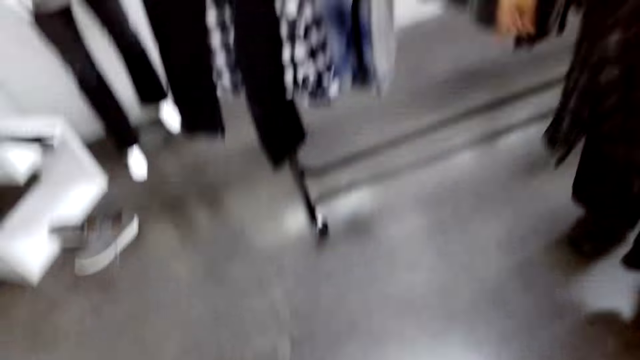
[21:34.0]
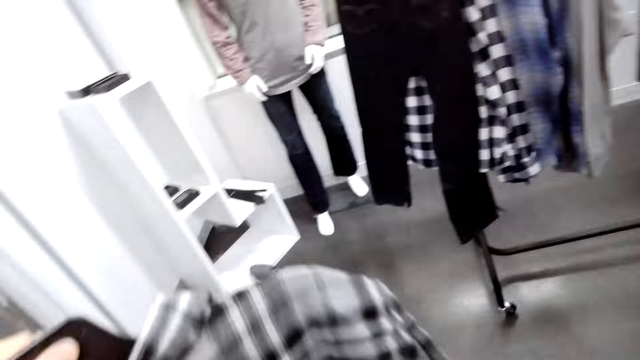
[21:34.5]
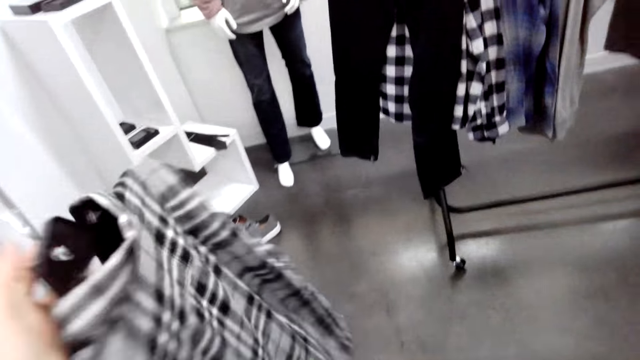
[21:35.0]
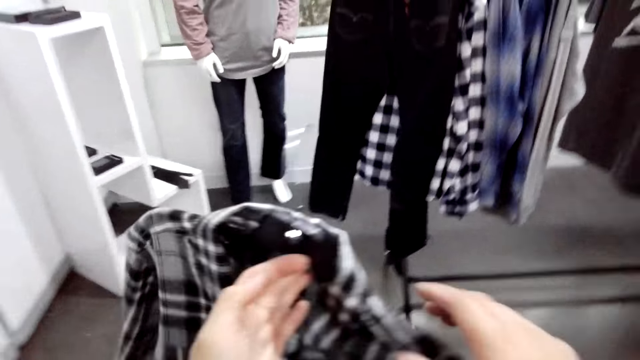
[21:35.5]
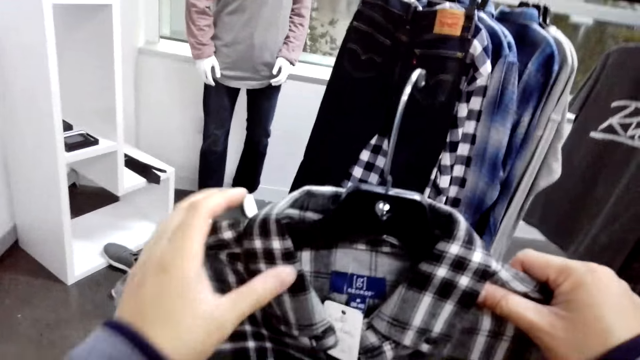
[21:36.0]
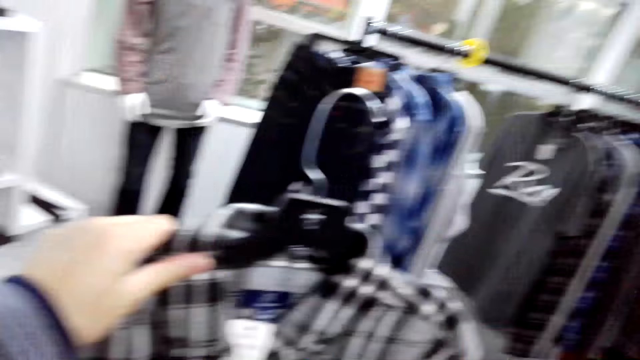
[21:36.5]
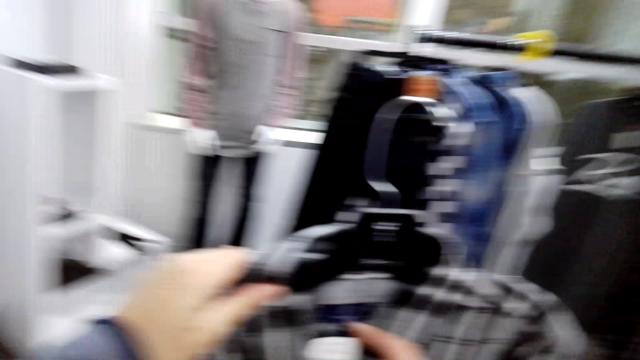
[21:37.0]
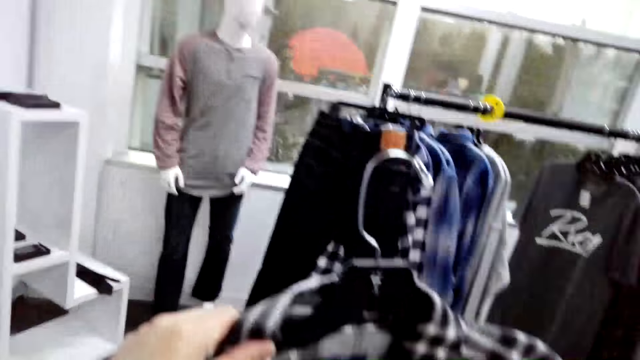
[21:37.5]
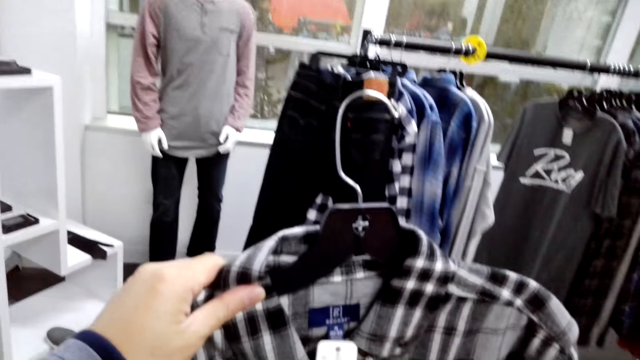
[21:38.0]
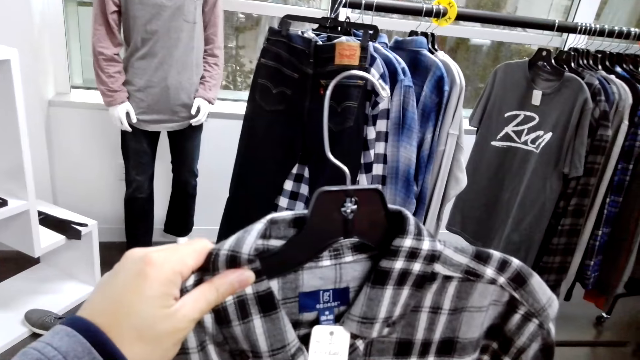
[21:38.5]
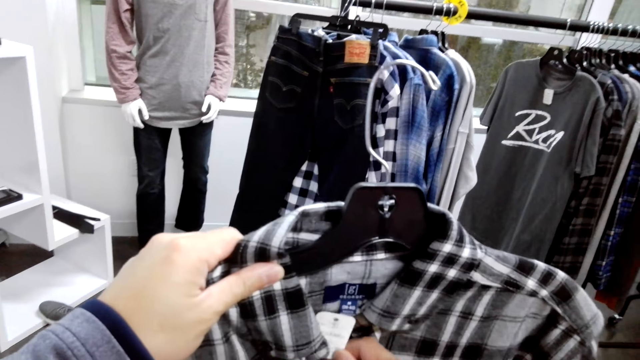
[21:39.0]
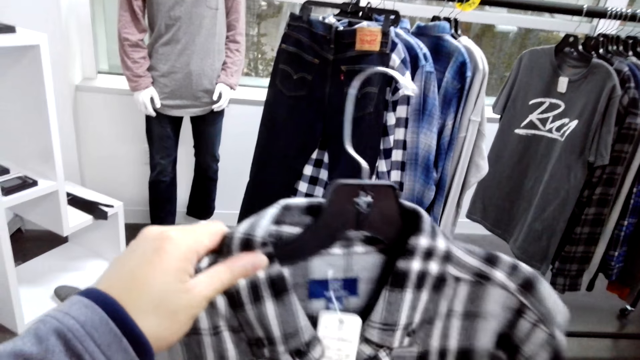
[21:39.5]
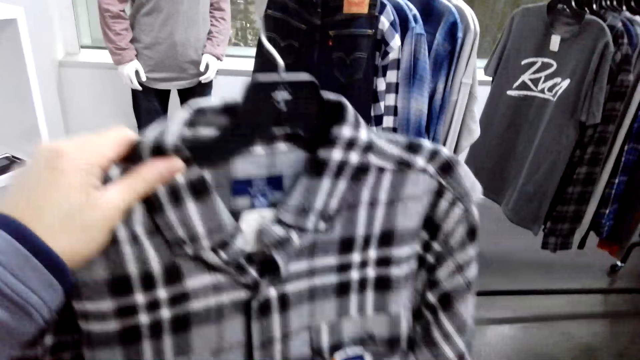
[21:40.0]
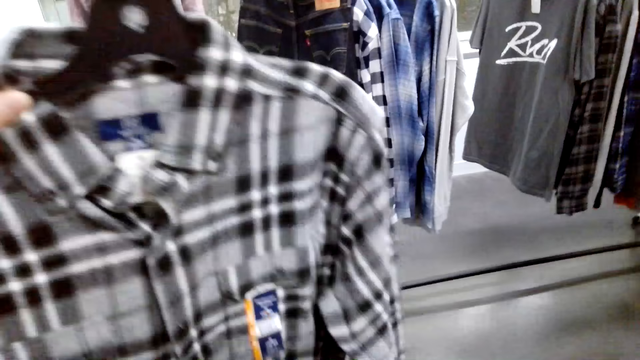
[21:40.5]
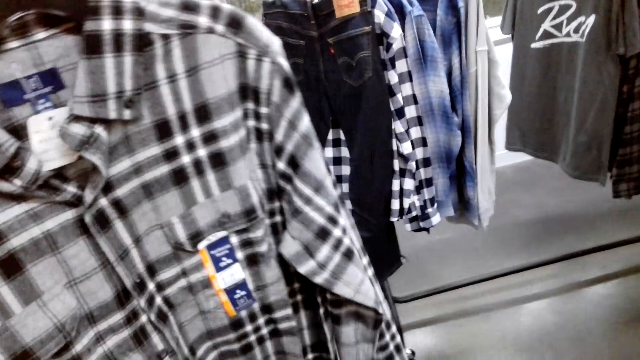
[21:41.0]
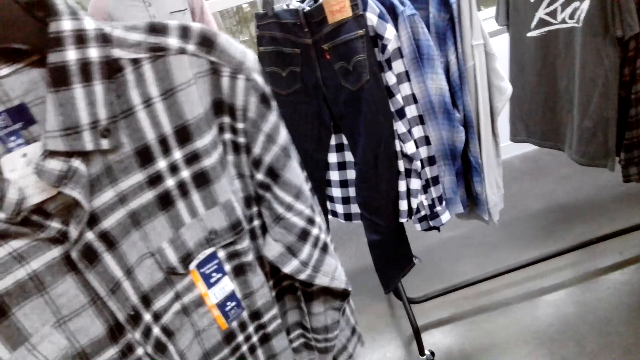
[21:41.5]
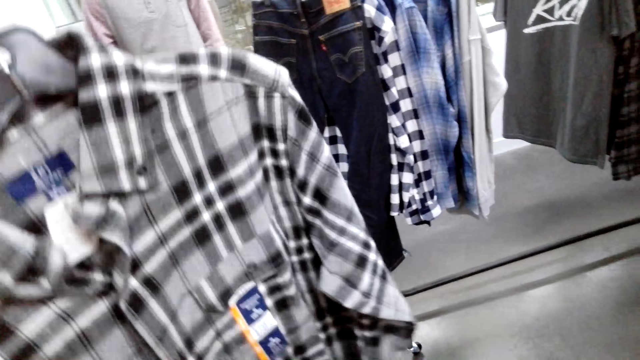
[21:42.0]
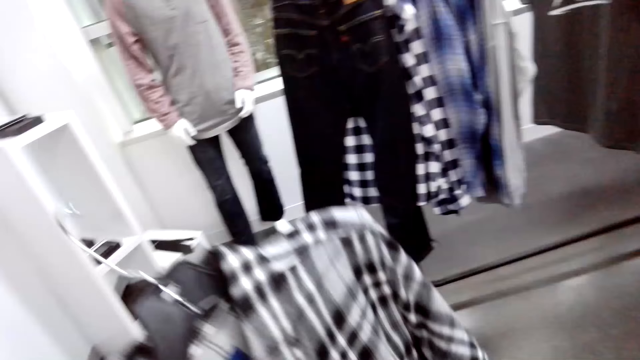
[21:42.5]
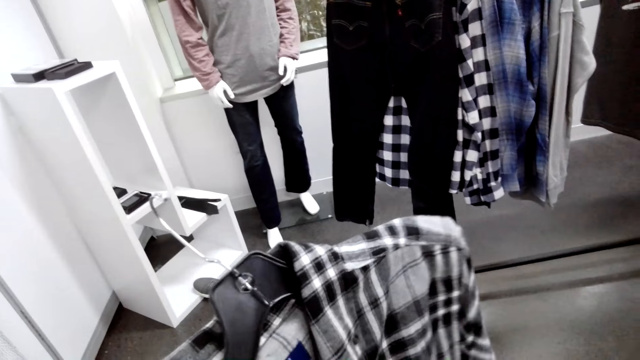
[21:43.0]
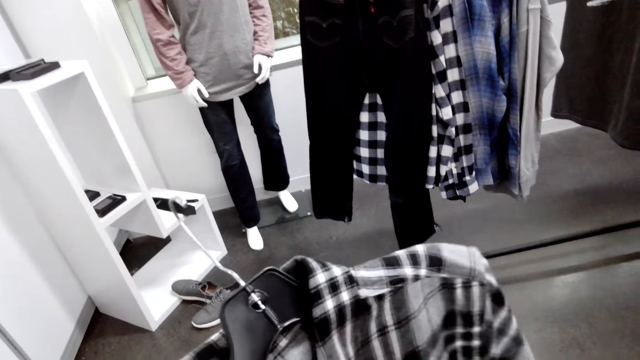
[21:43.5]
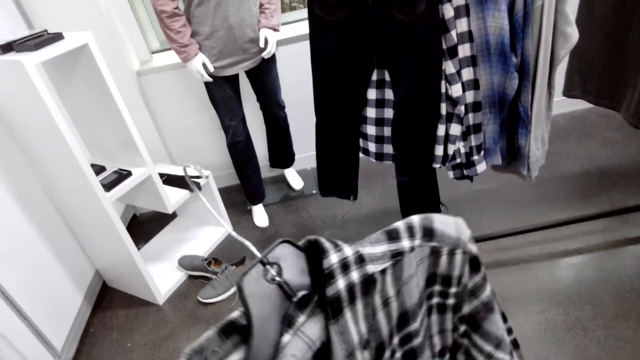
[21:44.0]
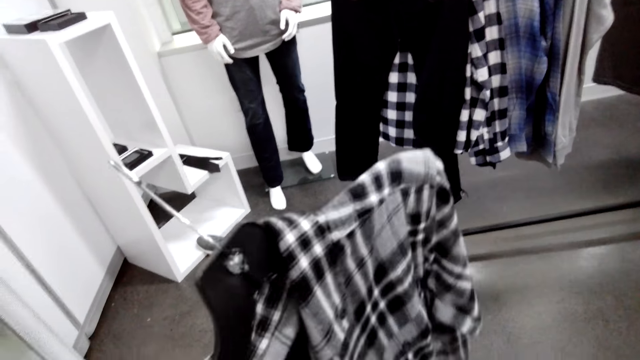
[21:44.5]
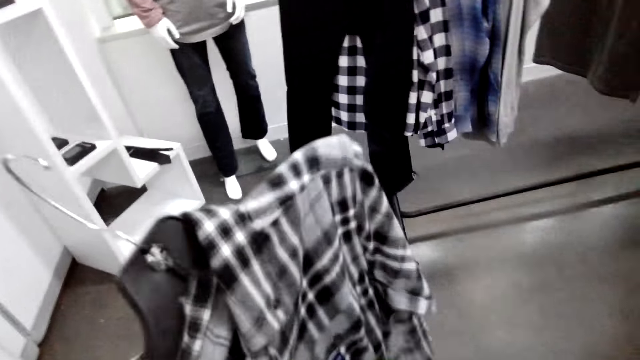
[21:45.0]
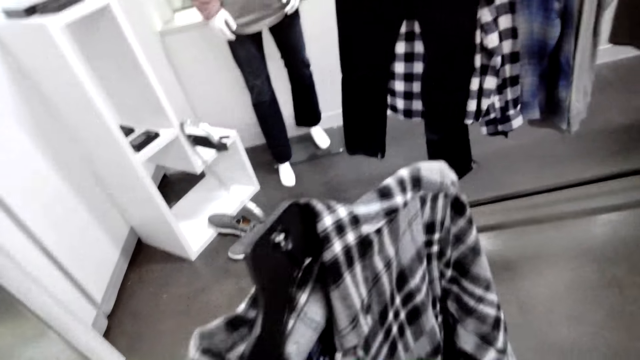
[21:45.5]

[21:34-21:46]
The camera wearer holds a shirt.

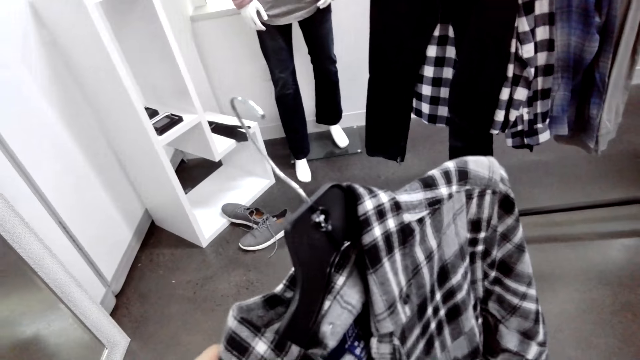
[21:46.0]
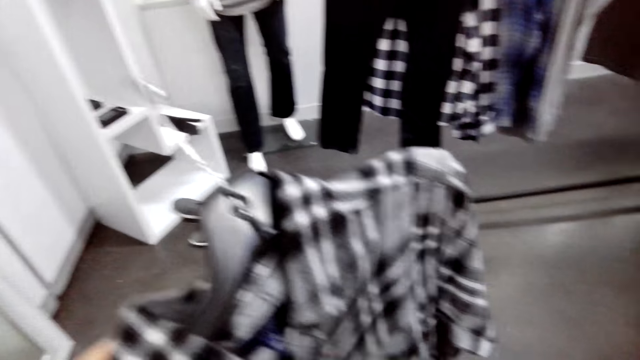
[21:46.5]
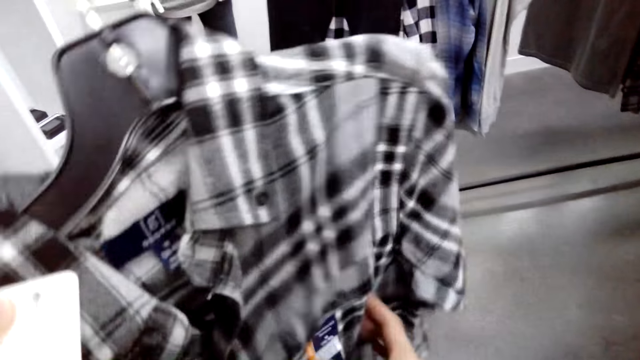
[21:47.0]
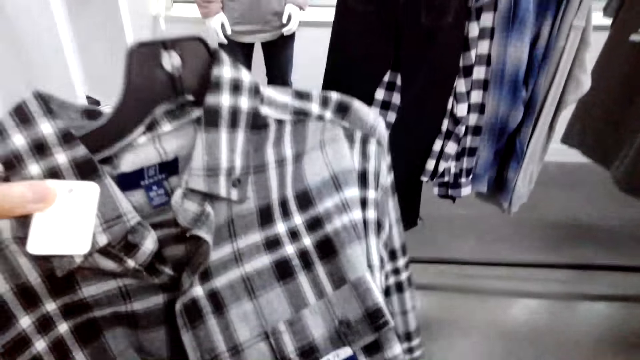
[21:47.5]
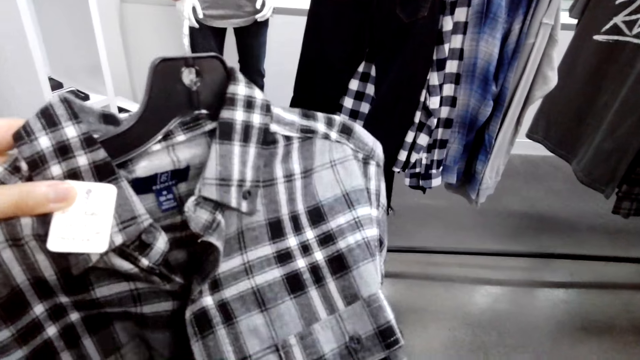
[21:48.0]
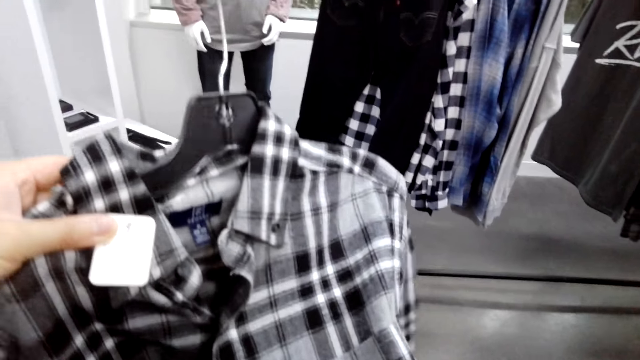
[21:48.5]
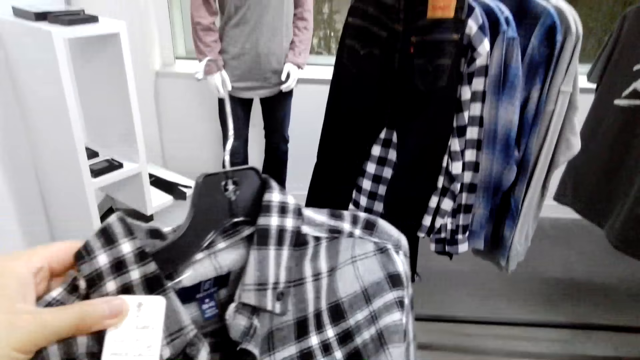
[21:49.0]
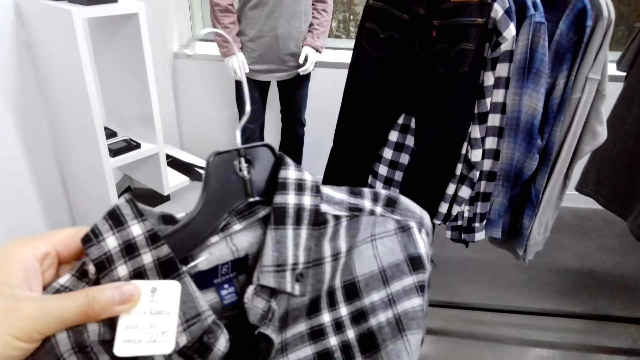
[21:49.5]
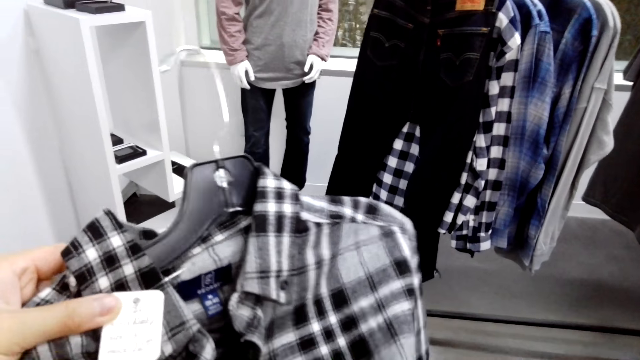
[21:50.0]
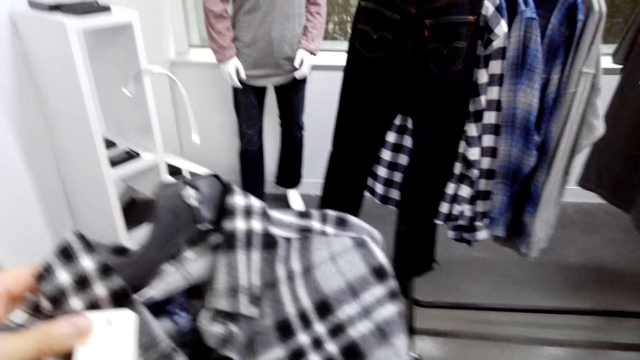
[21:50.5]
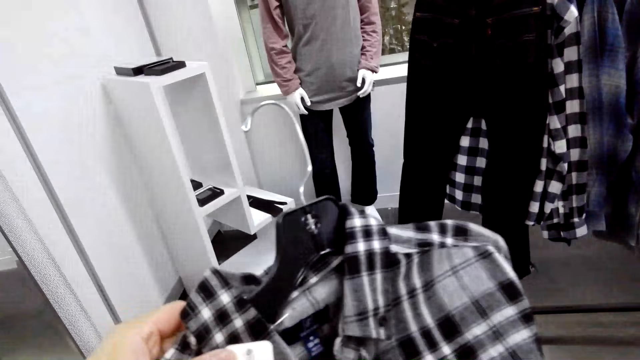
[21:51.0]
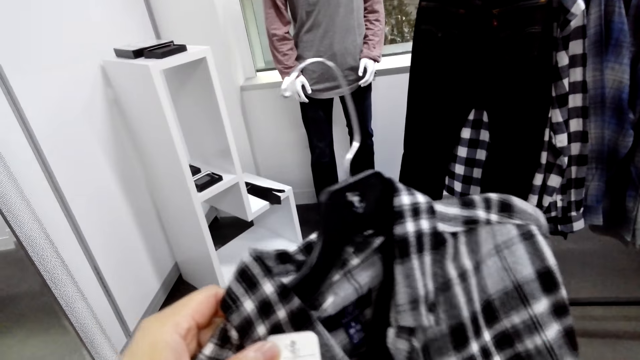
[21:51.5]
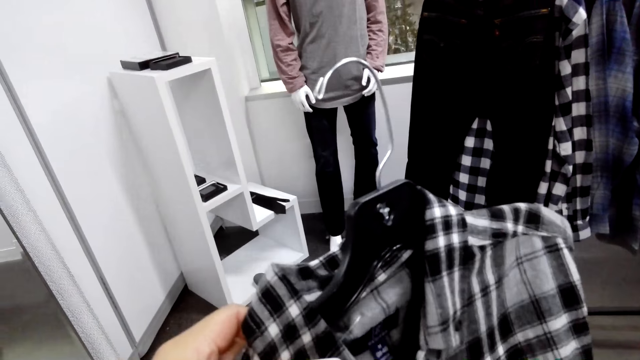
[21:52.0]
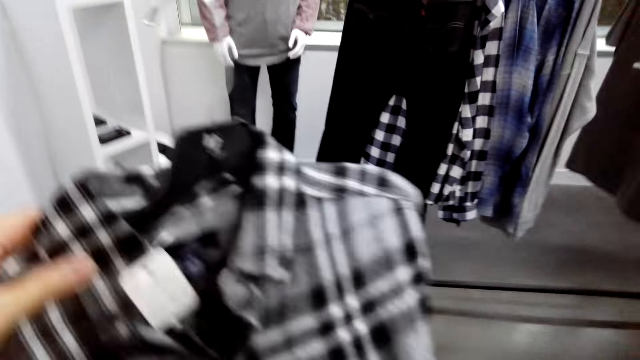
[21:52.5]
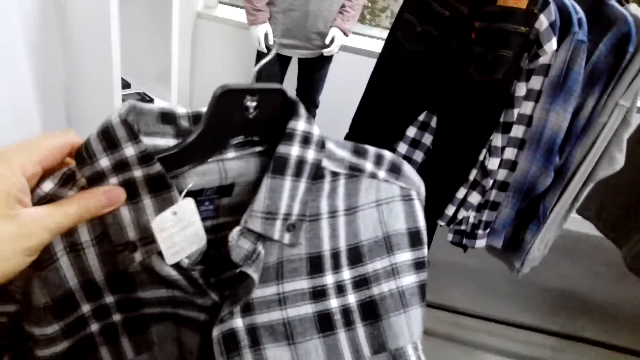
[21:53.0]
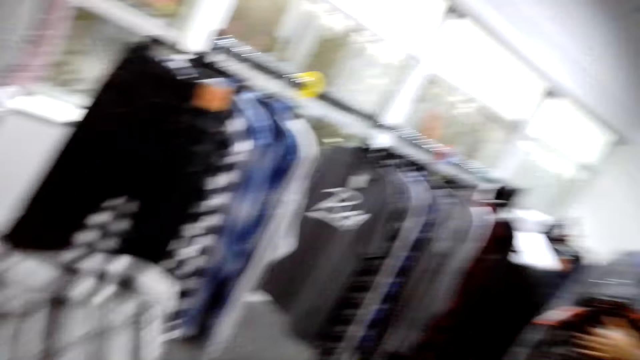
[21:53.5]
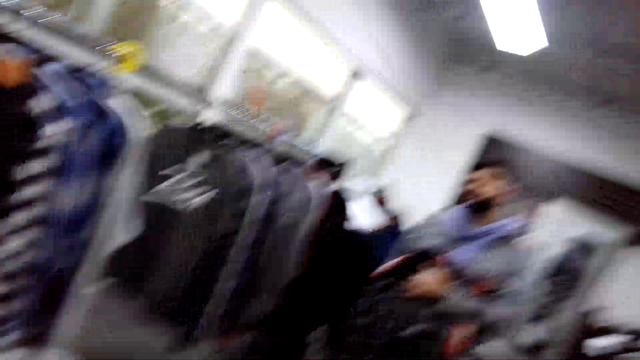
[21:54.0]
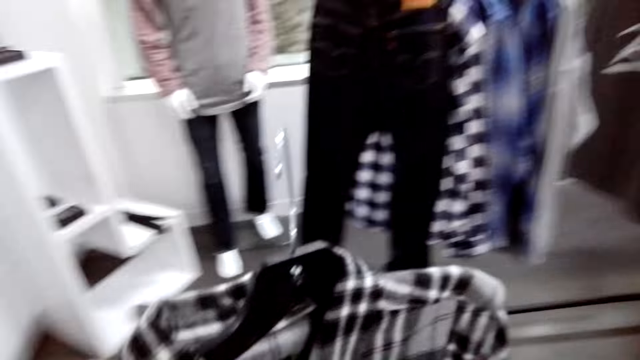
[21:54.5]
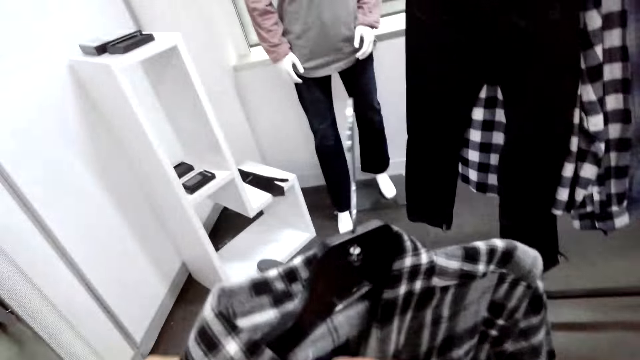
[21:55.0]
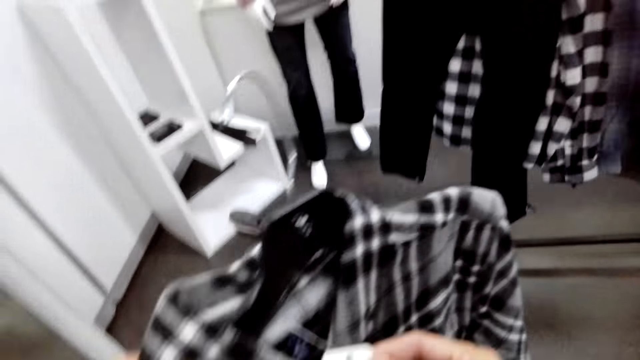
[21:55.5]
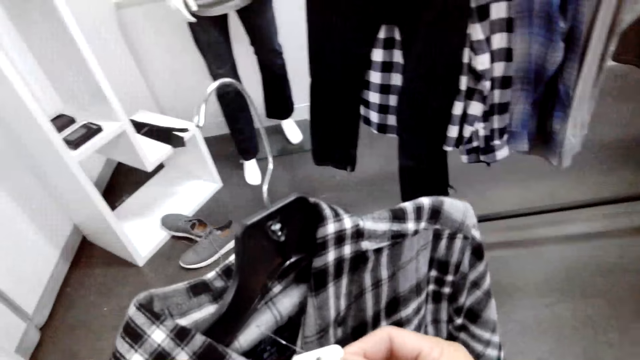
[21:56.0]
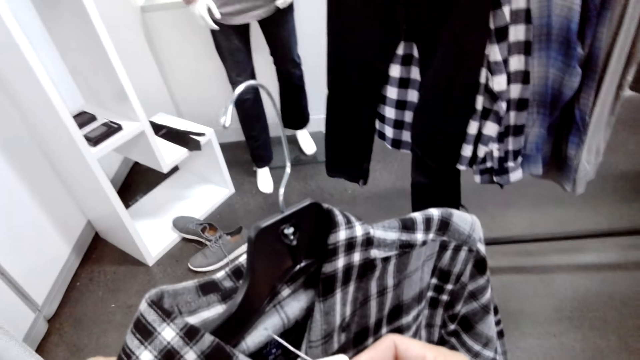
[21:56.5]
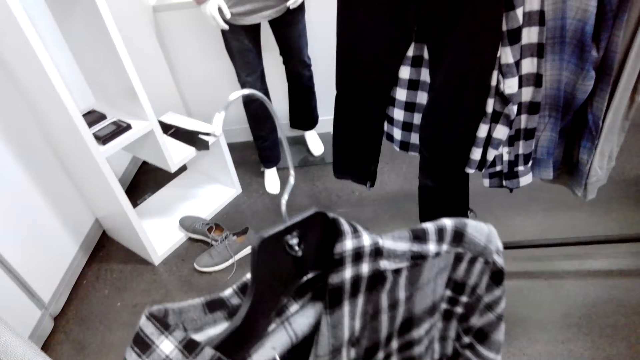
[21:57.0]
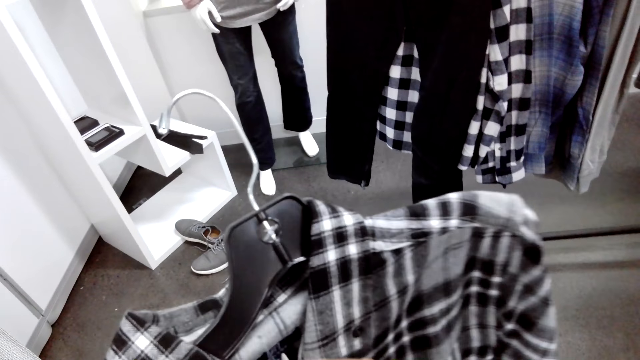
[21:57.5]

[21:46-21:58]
The camera wearer inspects the shirt with a man.
